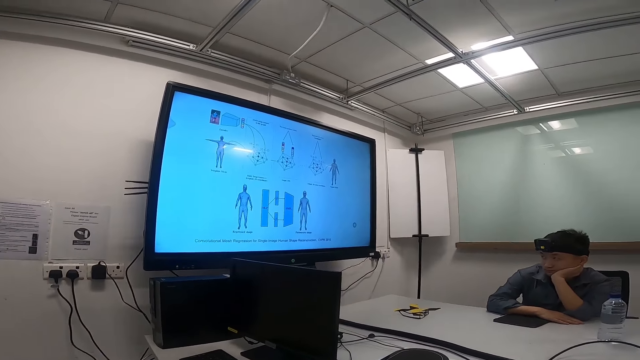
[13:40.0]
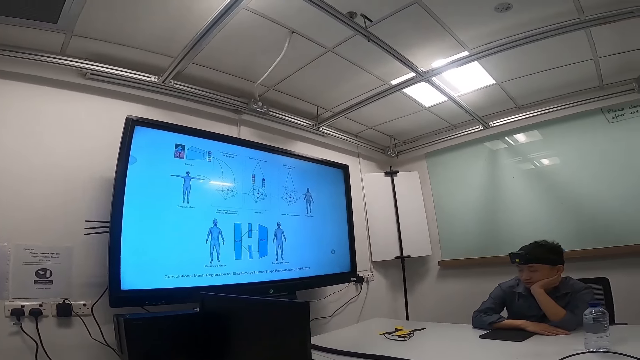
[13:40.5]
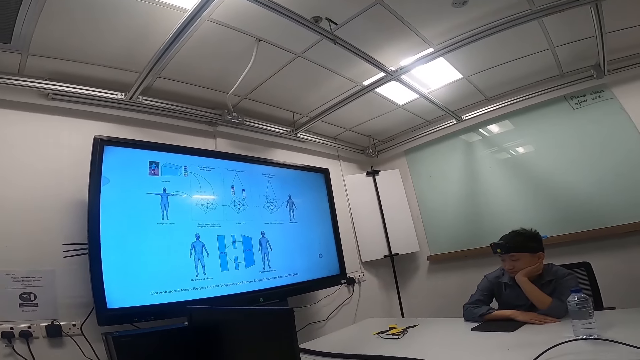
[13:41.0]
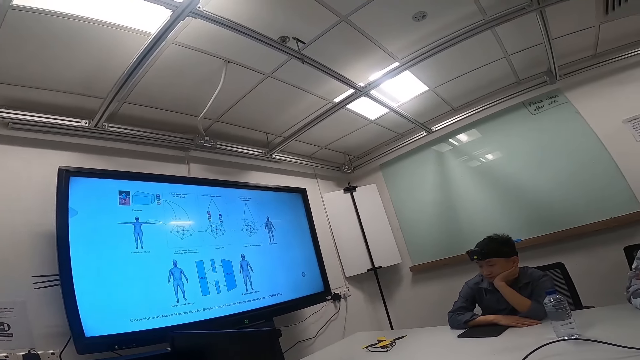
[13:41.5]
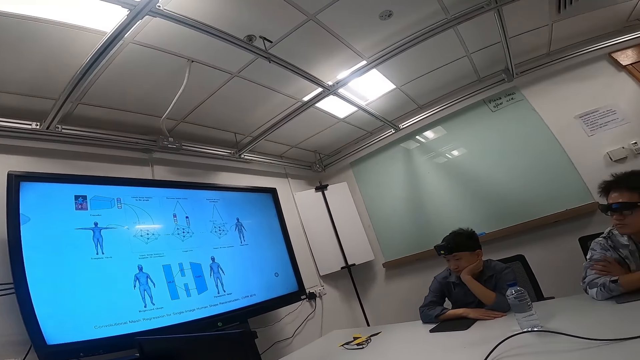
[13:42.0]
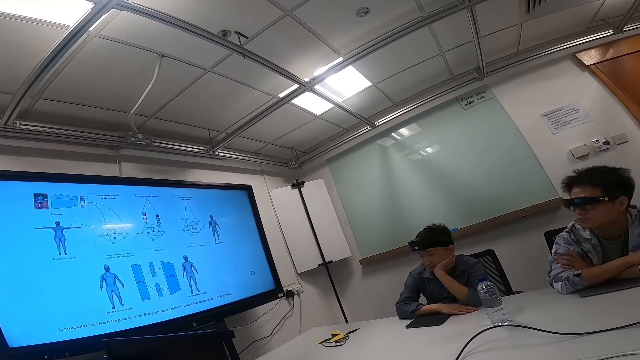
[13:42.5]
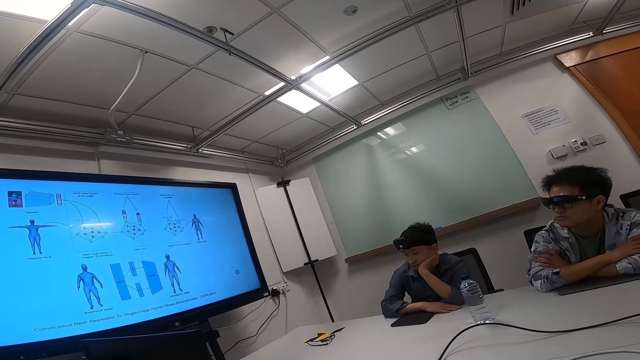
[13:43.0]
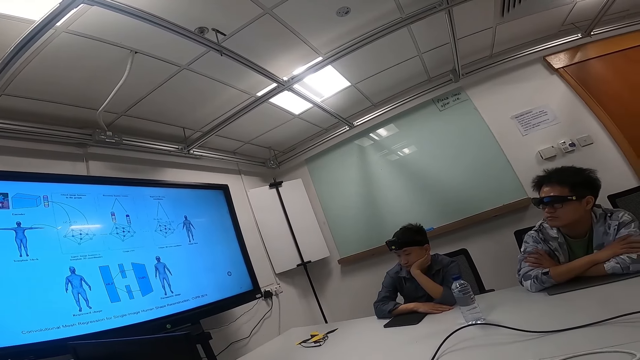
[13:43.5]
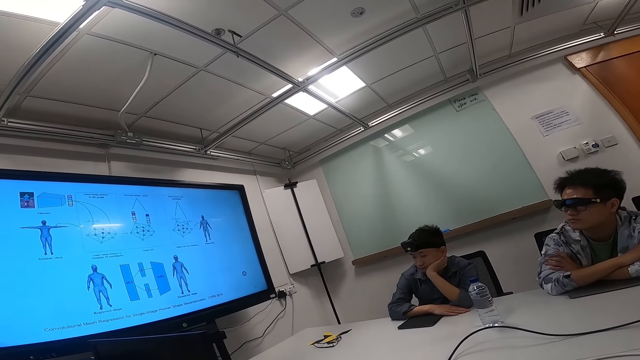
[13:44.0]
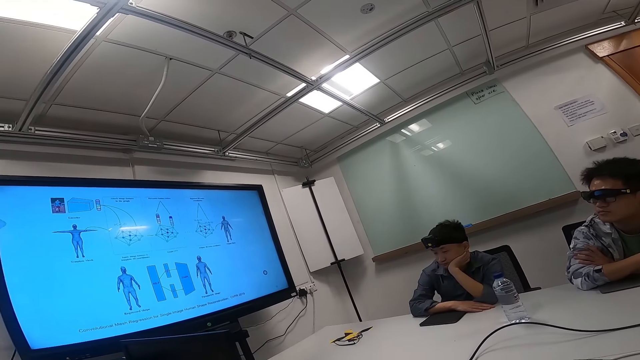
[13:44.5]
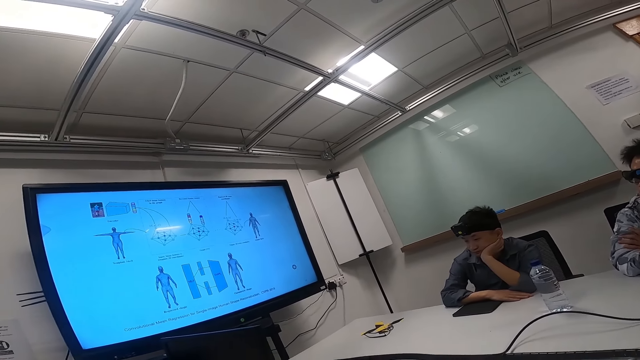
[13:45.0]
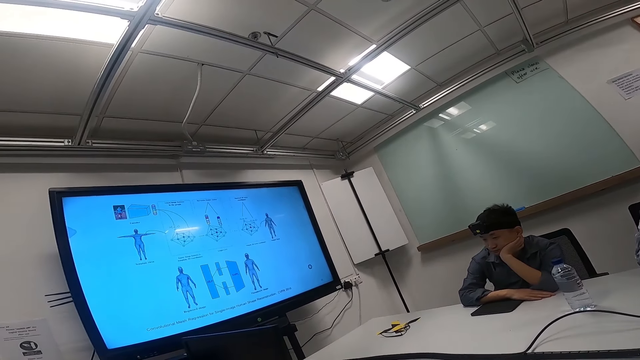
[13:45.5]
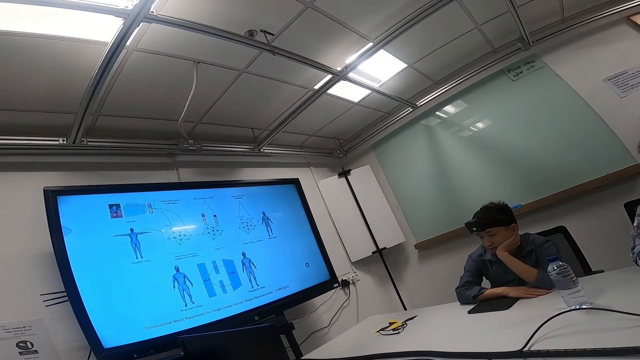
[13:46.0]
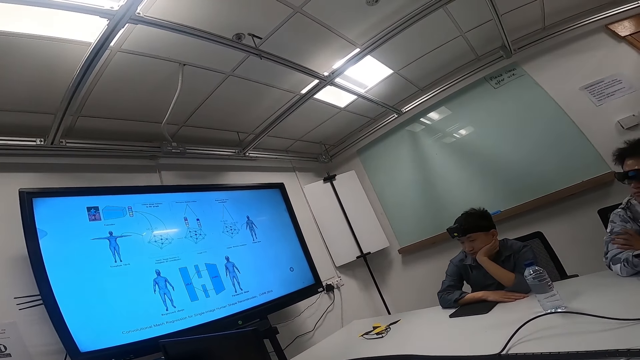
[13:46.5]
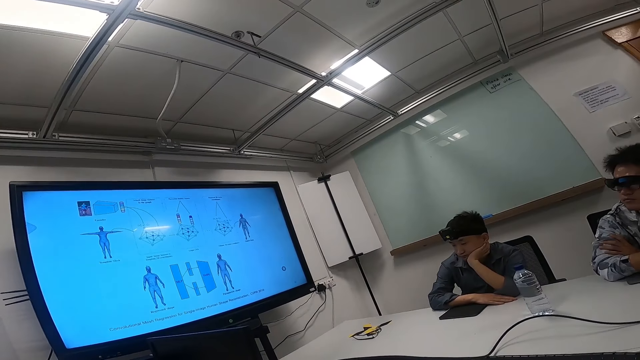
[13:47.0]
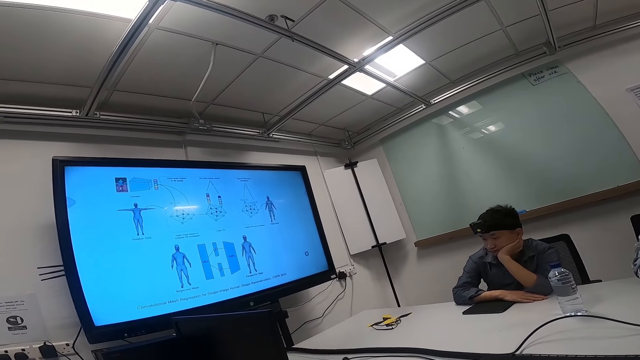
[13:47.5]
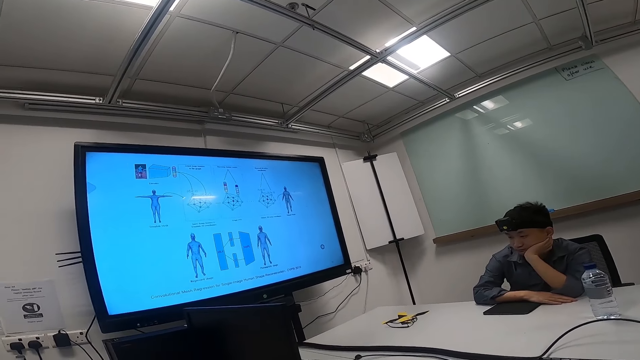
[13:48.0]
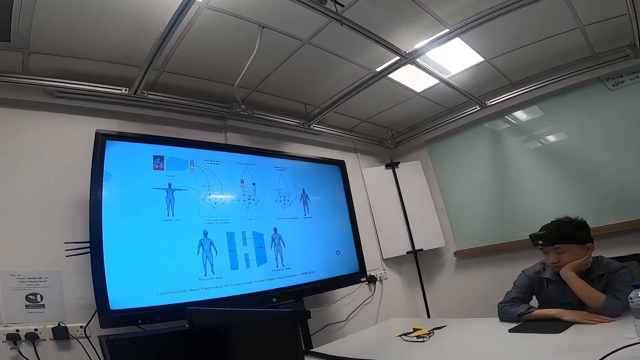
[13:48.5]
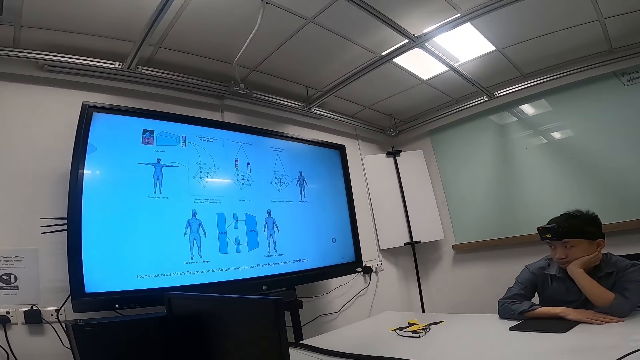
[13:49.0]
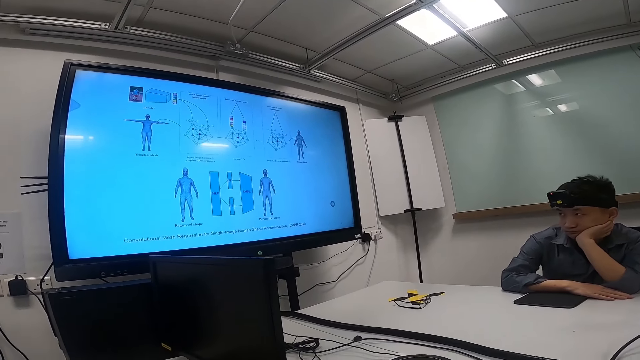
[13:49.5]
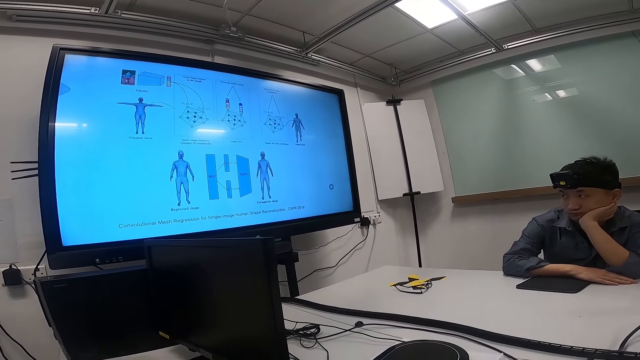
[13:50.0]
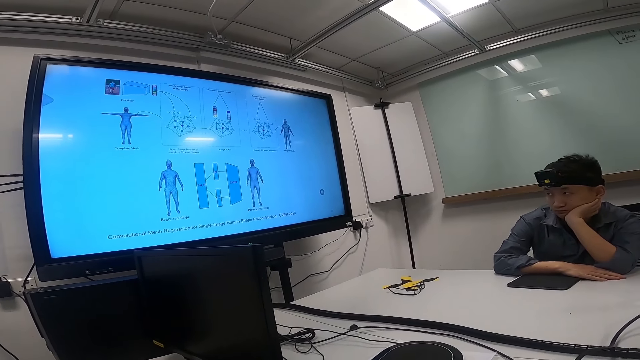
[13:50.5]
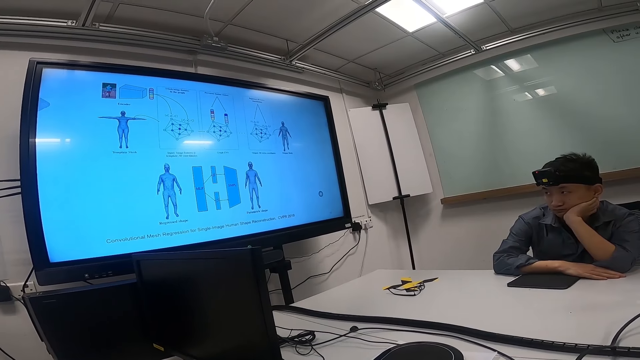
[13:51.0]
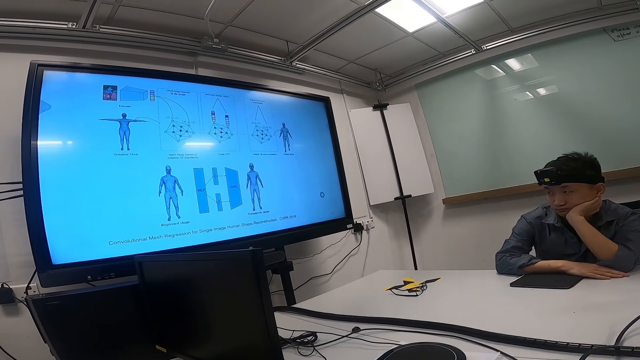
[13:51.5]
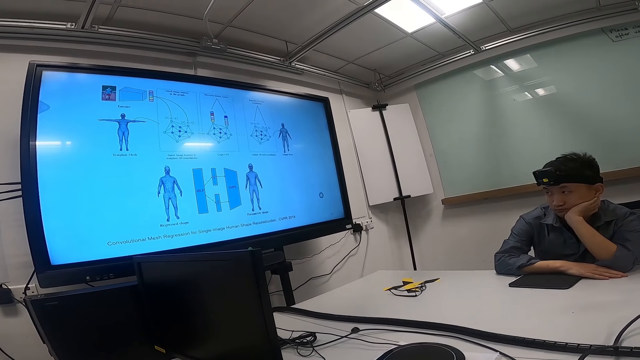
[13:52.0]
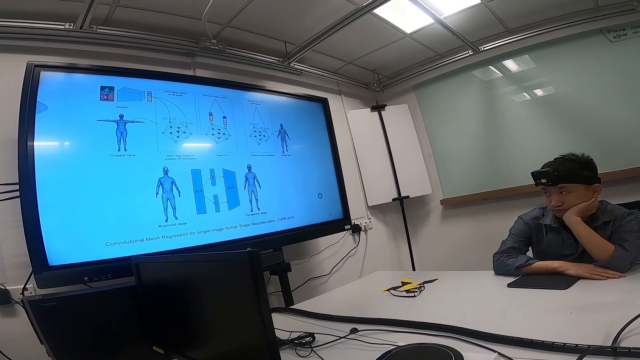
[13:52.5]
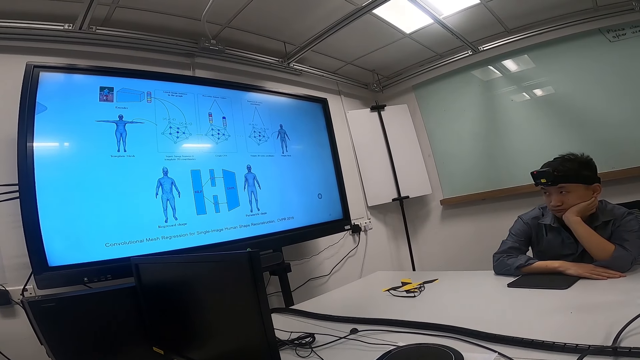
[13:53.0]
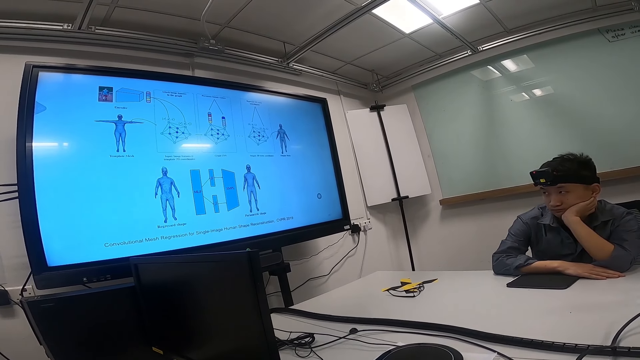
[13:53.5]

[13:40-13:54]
A person watches the news on a smart TV. Another person sleeps on the table. The first person focuses on the television. The other person watches the news on the smart TV.

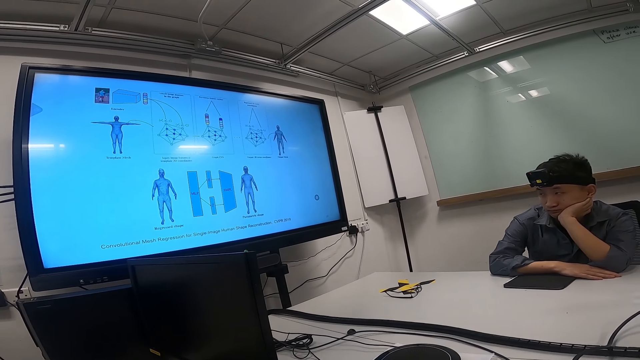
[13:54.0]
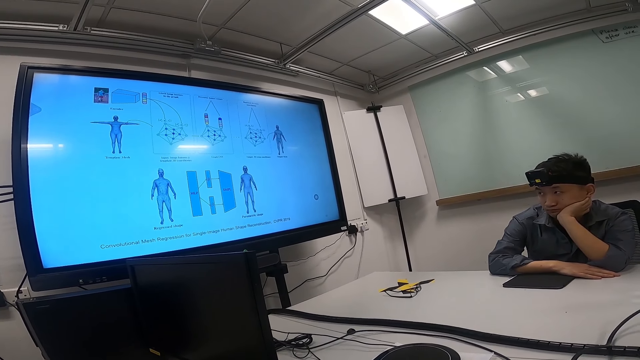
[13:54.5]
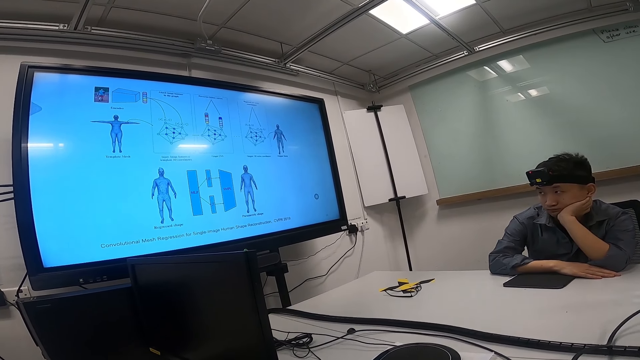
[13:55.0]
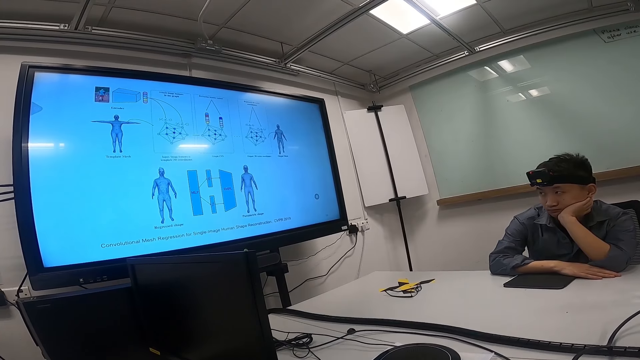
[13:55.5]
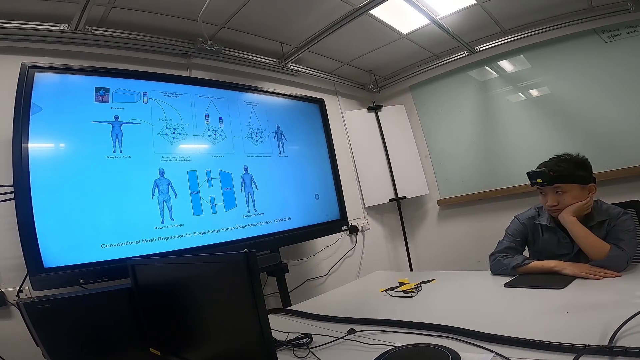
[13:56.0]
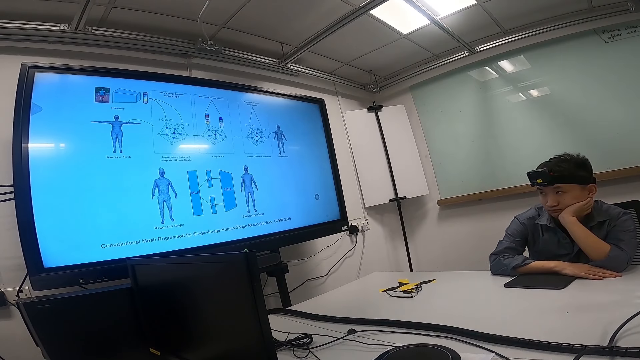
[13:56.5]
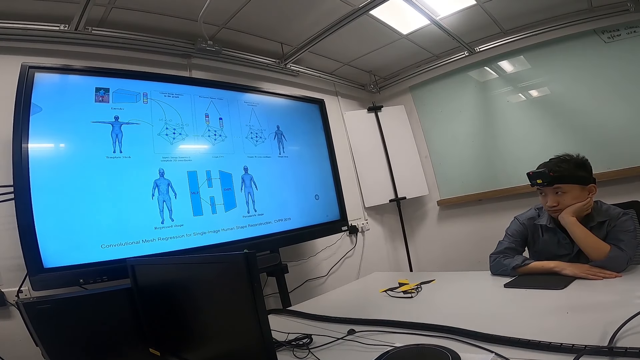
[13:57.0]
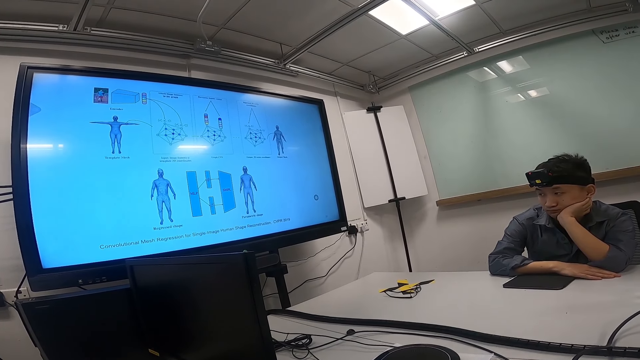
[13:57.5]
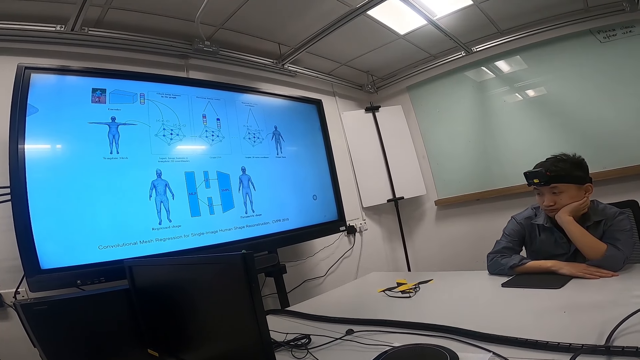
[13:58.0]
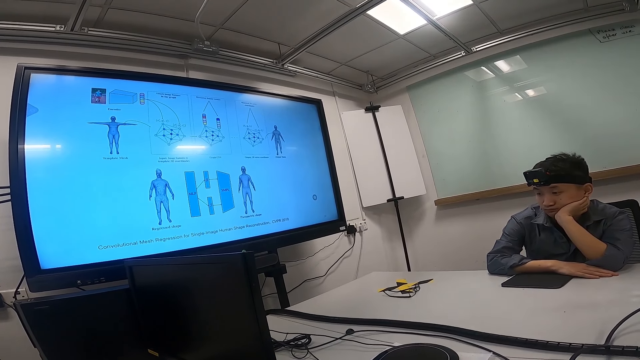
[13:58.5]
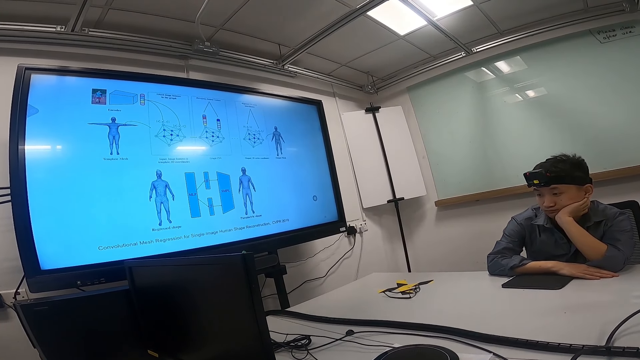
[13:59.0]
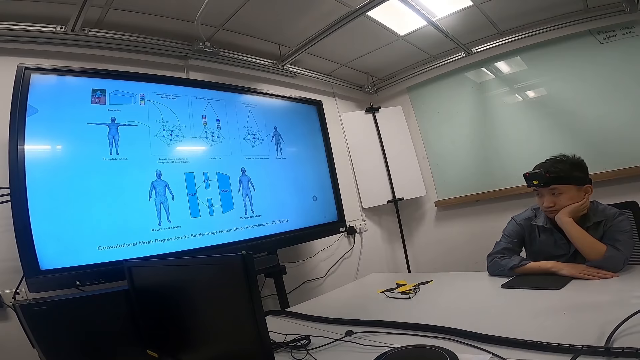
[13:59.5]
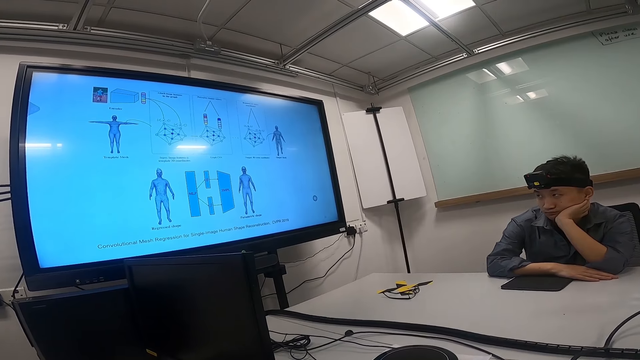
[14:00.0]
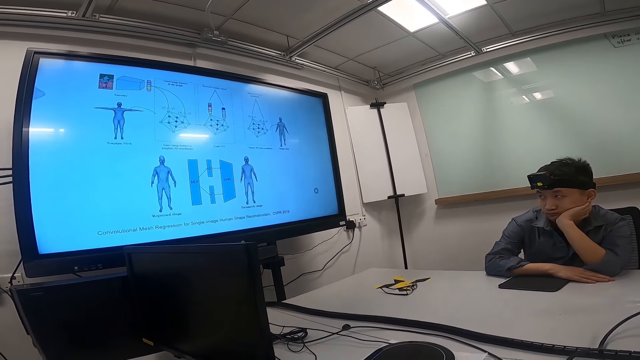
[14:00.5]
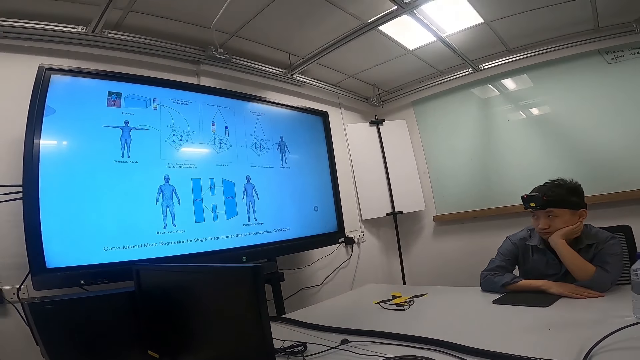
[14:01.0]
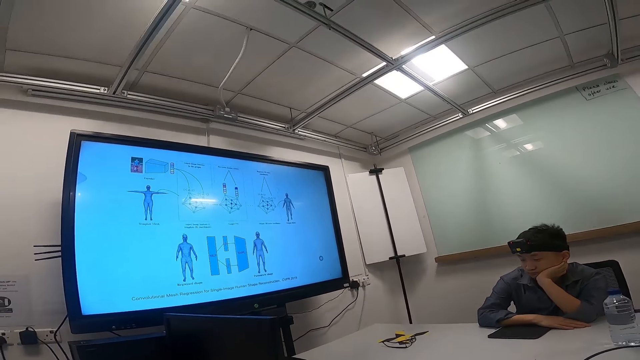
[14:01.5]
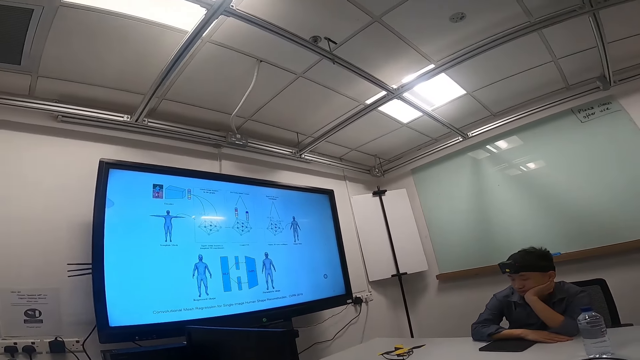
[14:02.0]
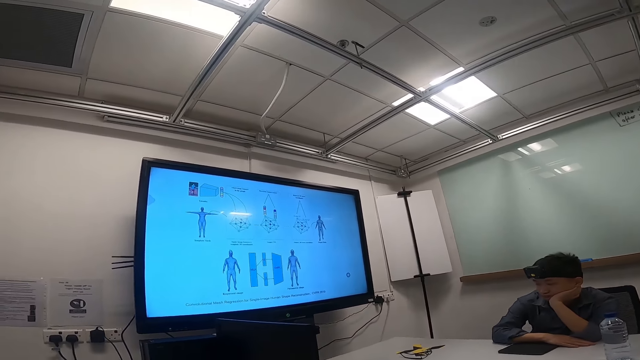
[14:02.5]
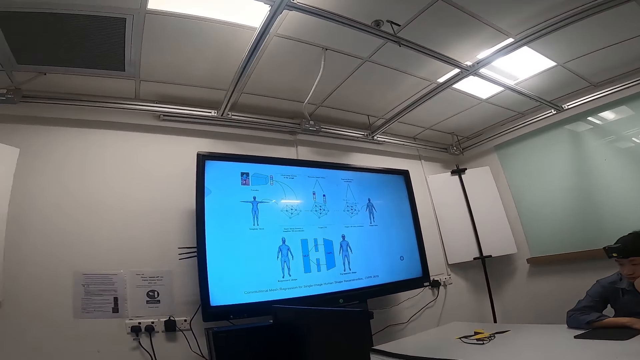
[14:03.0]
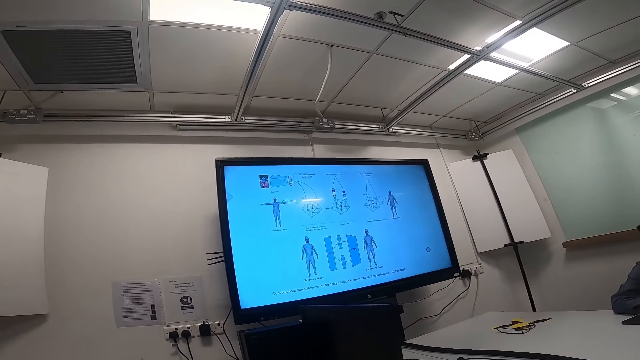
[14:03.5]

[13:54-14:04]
The camera wearer stares around.
